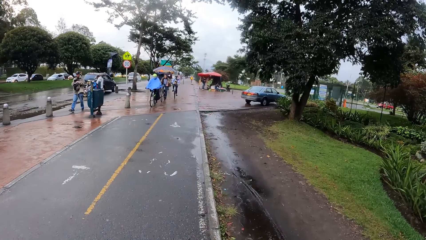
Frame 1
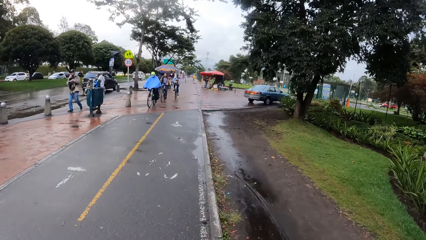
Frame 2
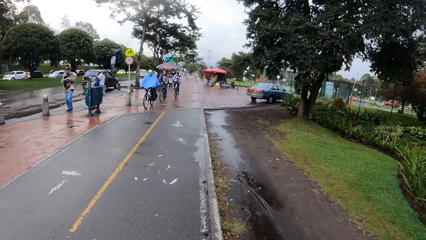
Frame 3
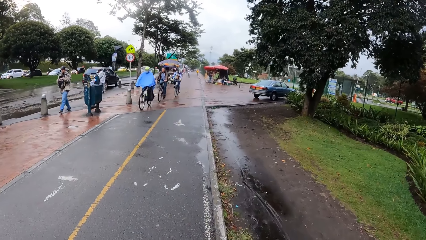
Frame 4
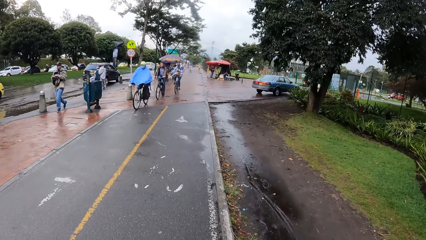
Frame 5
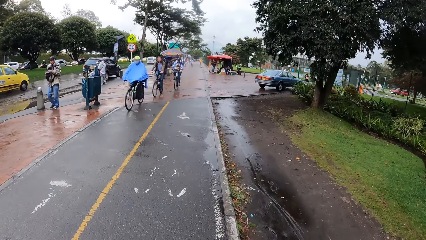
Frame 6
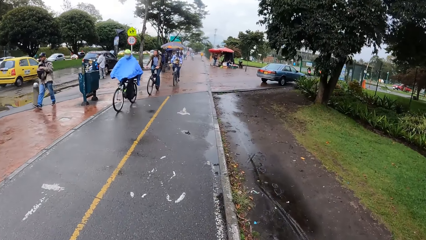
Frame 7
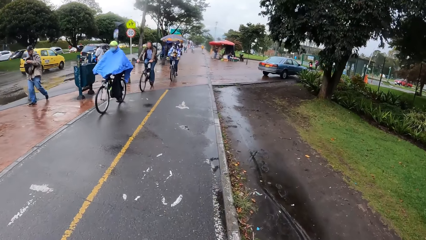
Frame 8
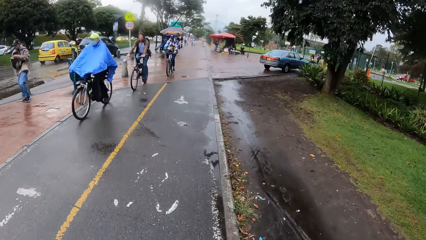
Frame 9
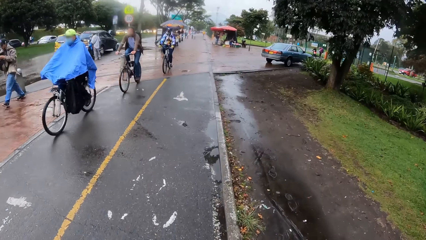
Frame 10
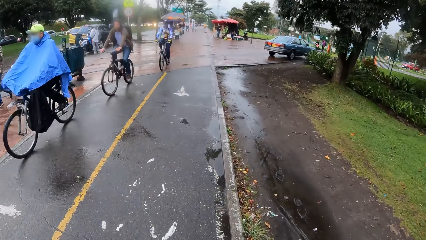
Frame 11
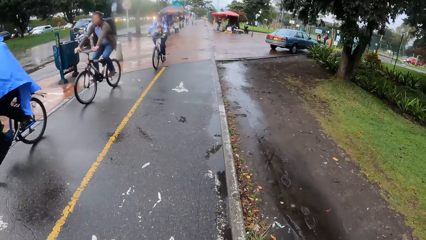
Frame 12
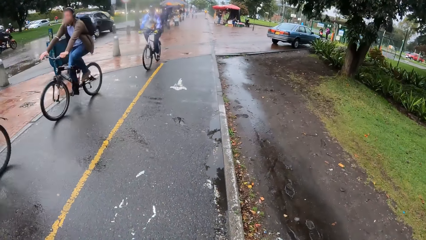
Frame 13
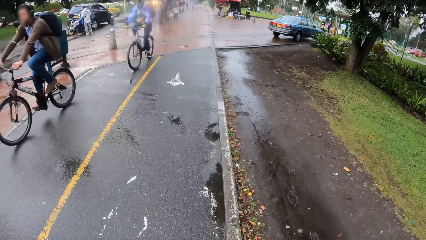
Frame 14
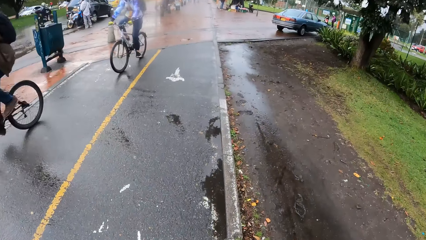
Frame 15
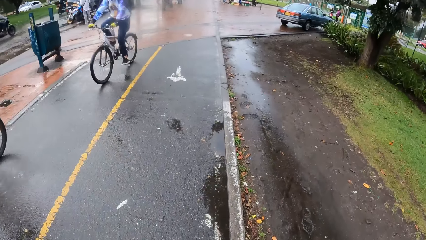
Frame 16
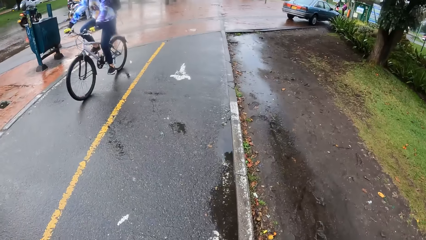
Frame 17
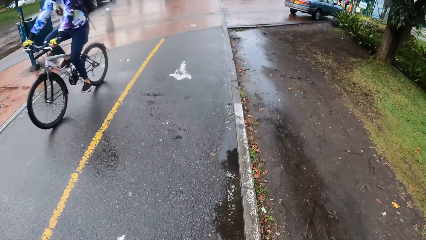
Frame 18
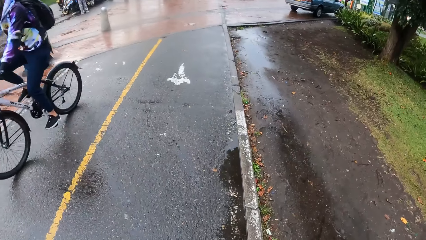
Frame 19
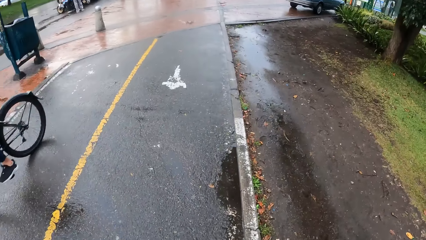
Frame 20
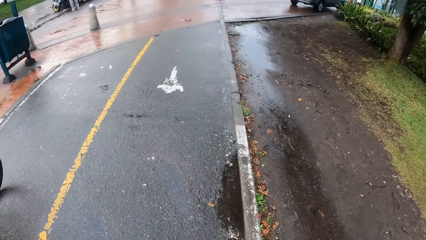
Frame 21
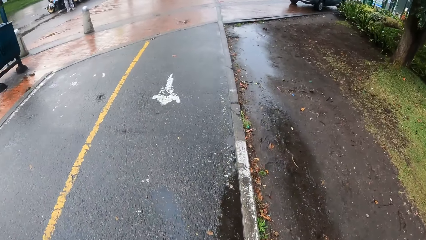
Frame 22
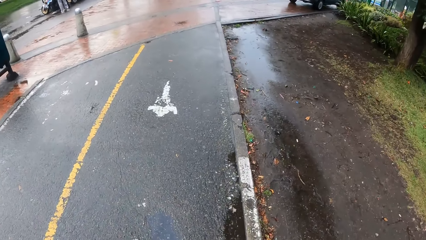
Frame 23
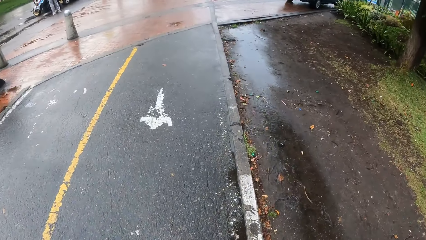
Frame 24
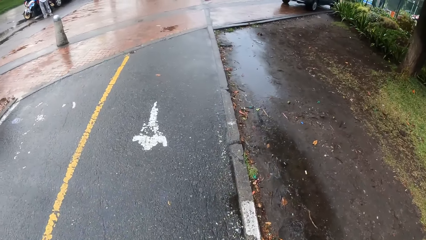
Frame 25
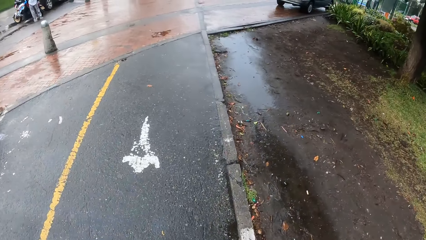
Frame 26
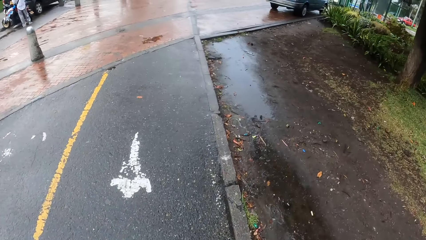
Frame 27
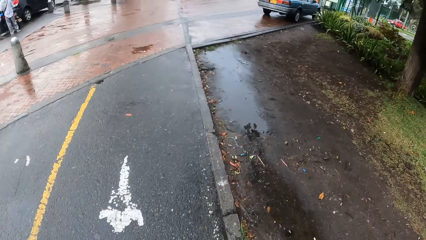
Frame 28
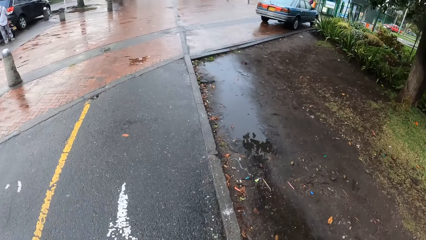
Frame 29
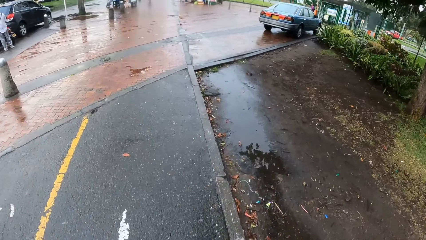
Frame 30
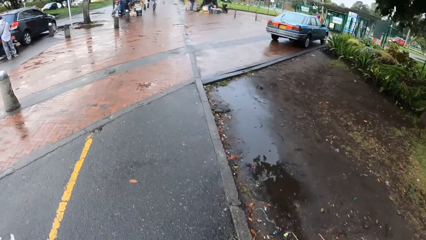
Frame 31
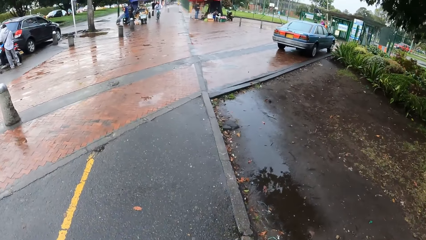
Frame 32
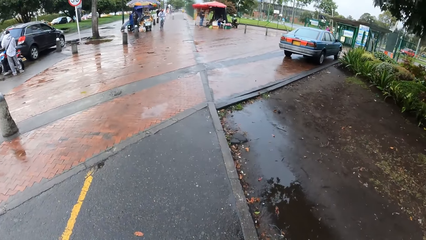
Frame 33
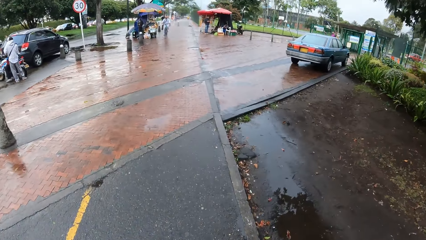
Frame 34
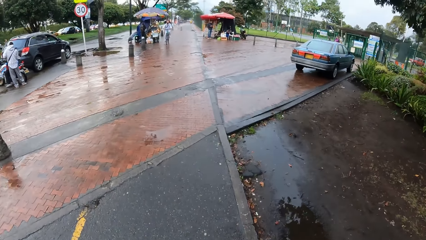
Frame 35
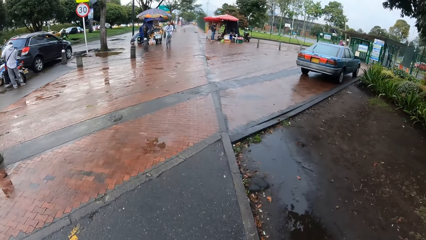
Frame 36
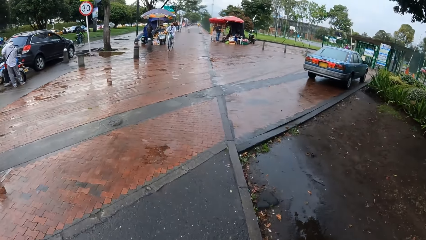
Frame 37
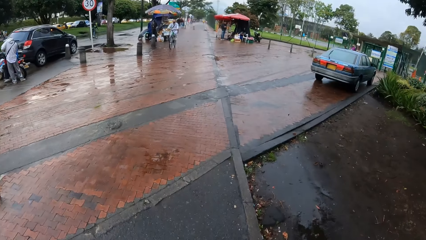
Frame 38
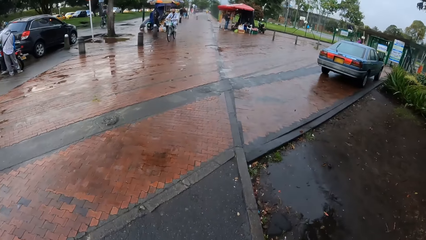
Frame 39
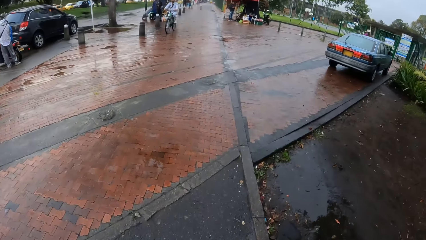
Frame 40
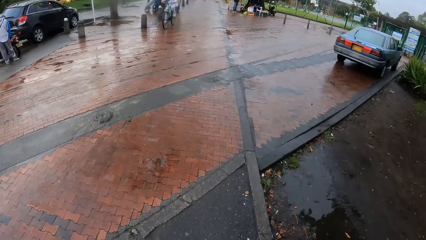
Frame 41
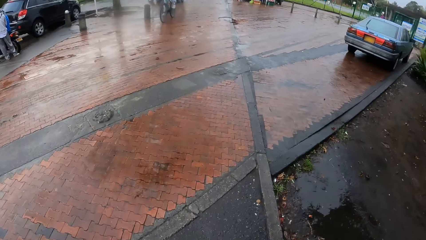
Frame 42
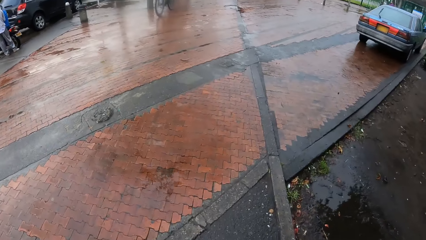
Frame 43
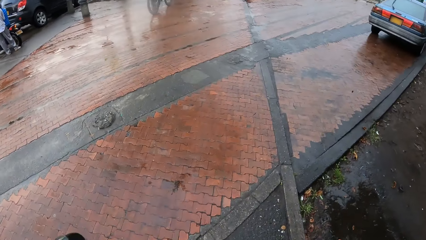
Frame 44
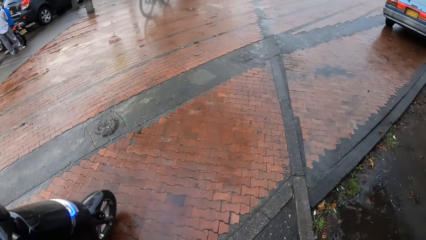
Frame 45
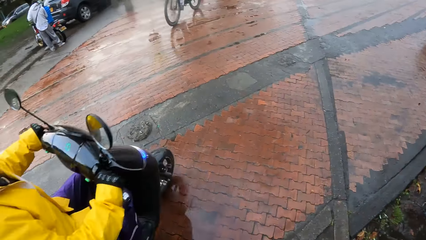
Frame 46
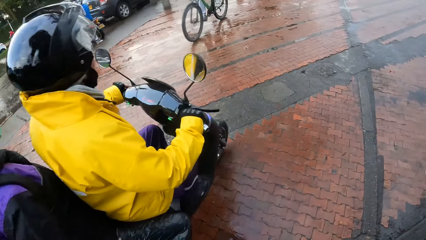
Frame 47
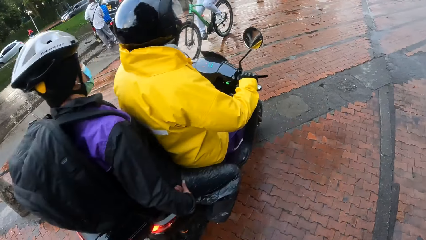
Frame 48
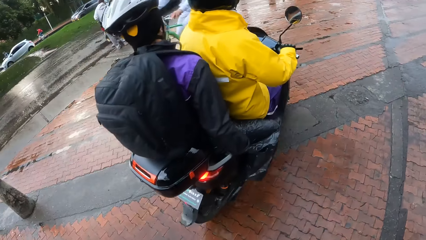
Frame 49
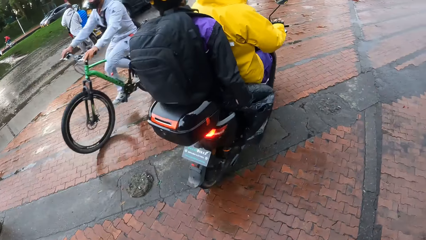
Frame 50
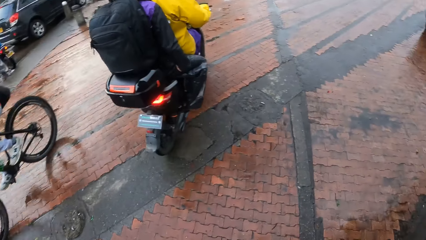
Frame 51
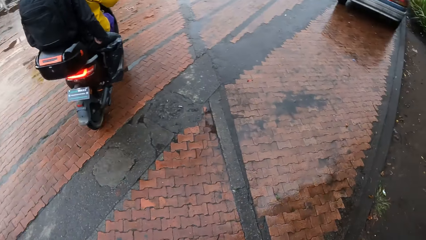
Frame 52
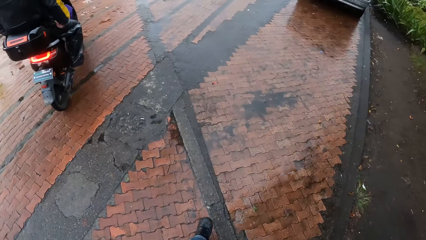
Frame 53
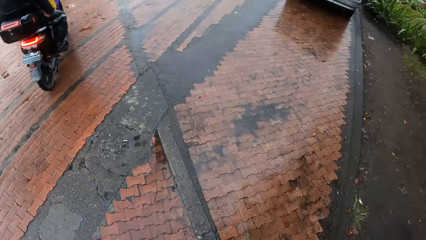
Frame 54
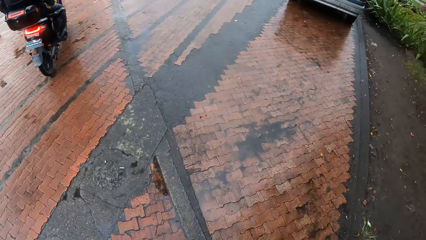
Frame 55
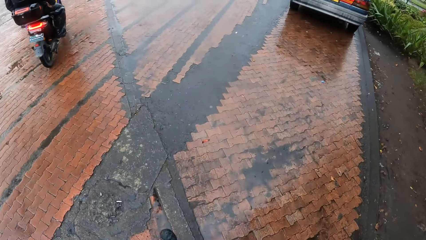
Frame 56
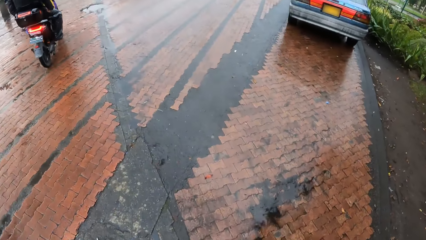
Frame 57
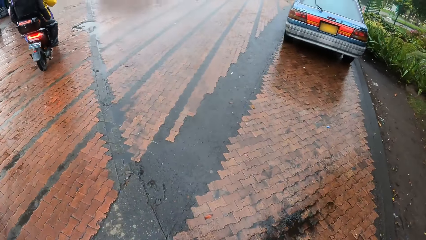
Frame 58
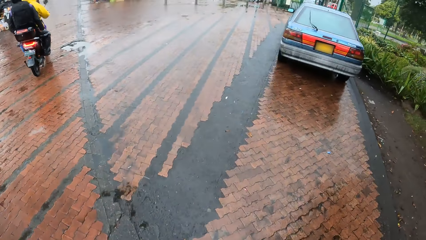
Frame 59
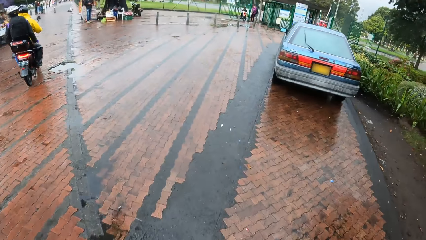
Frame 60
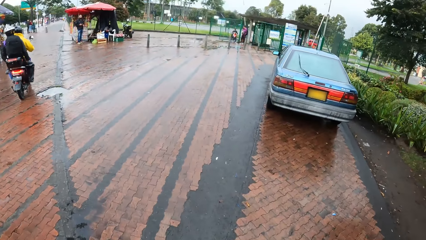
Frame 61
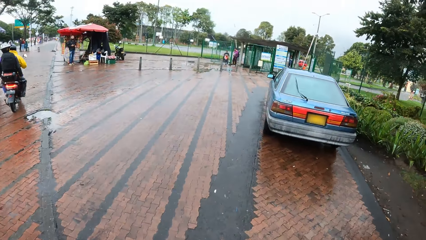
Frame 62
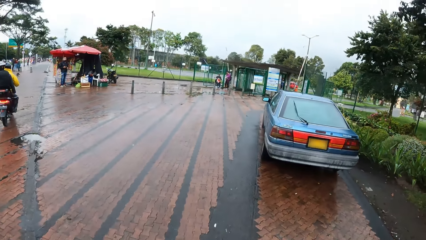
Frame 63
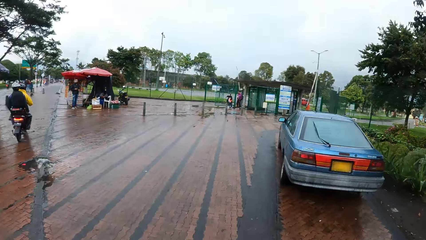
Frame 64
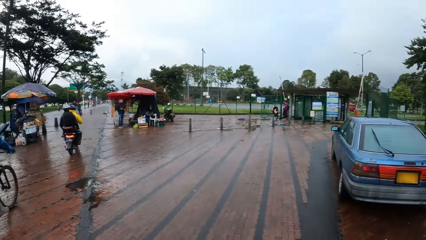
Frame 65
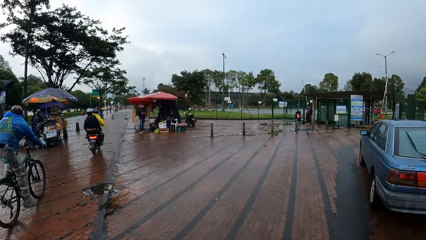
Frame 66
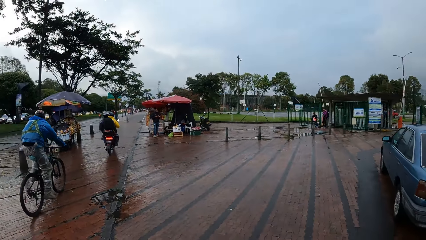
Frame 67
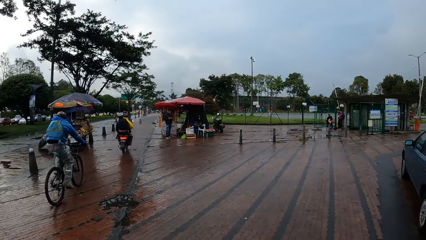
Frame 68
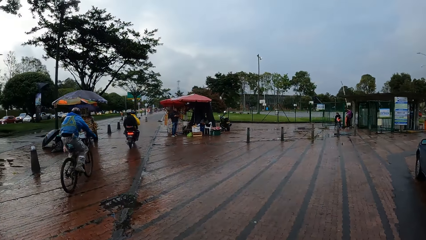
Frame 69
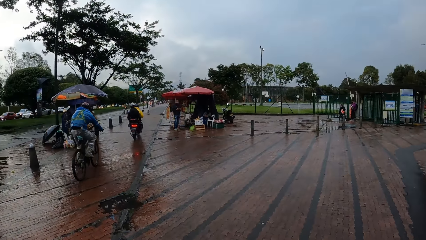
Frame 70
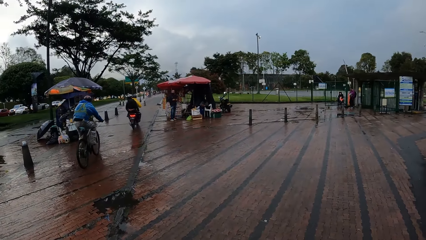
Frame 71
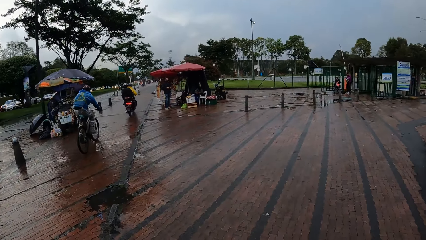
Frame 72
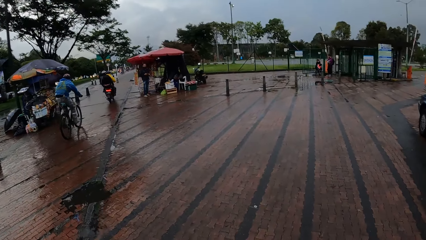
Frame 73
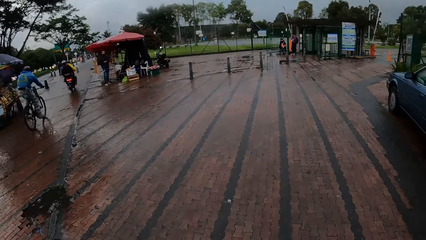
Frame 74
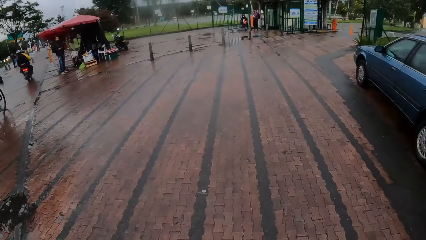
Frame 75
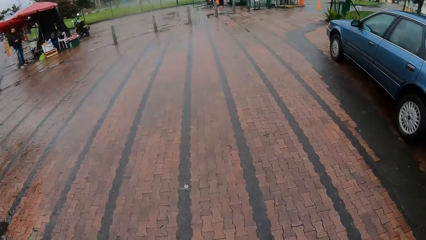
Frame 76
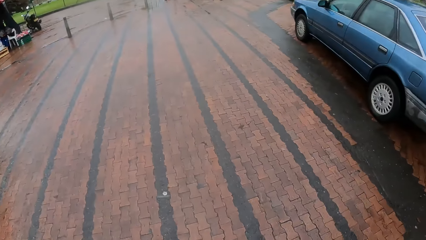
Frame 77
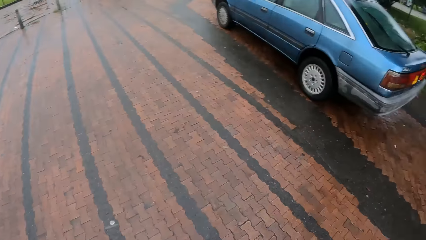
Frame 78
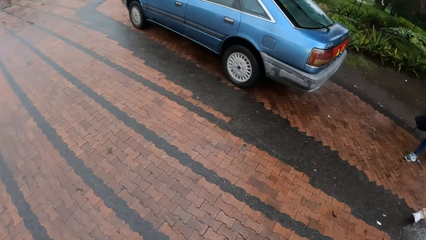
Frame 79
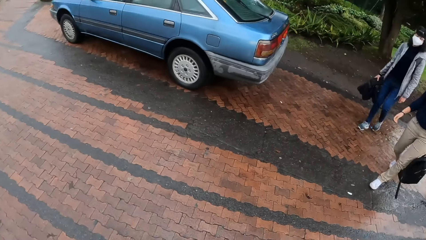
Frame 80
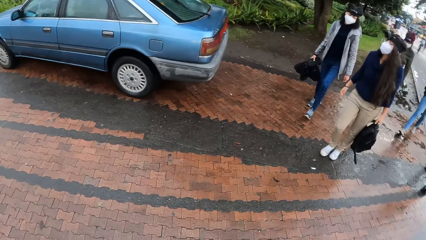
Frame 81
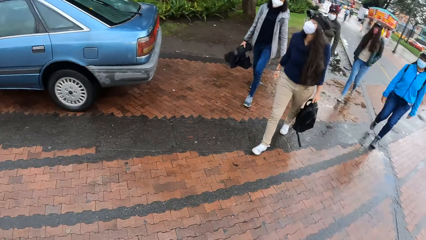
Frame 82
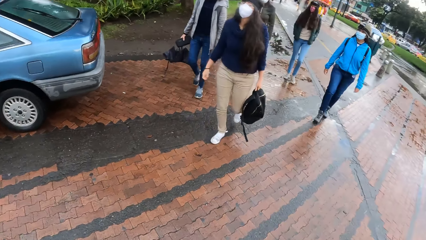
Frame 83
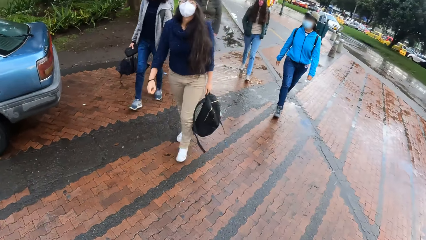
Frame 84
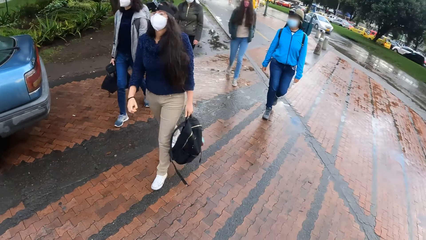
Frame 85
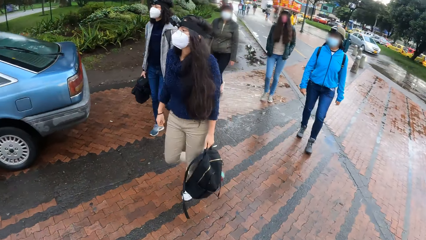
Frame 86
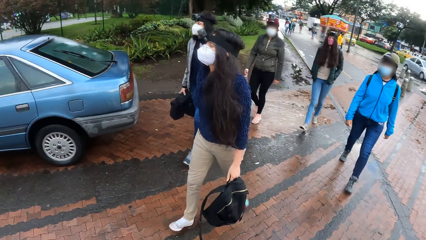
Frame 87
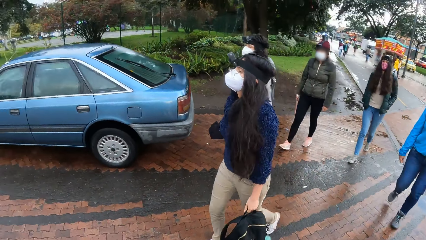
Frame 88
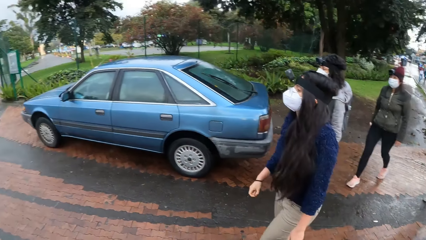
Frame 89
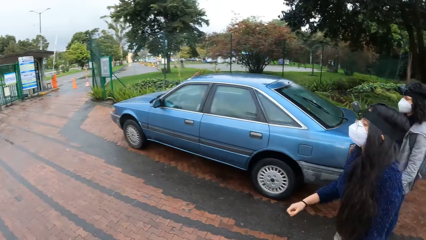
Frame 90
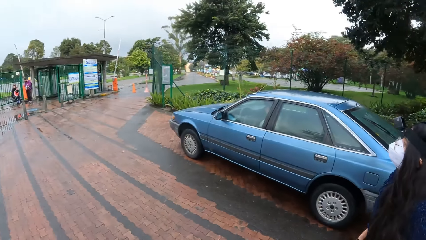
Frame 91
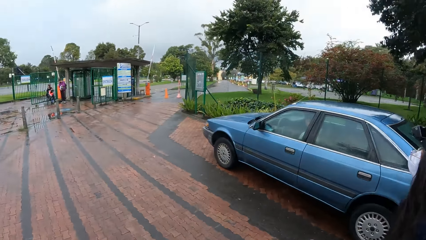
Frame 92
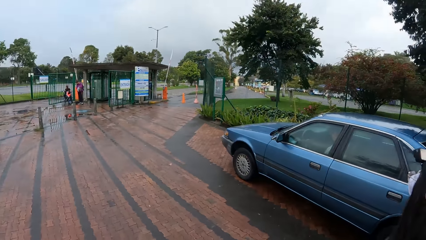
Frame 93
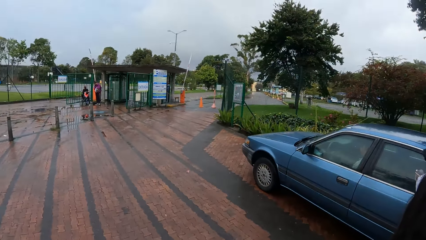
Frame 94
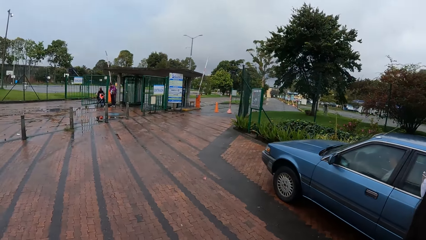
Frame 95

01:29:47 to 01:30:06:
A bicycle drives past the camera wearer. This happens repeatedly. A motorcycle drives past the camera wearer. A bicycle drives past the camera wearer.
